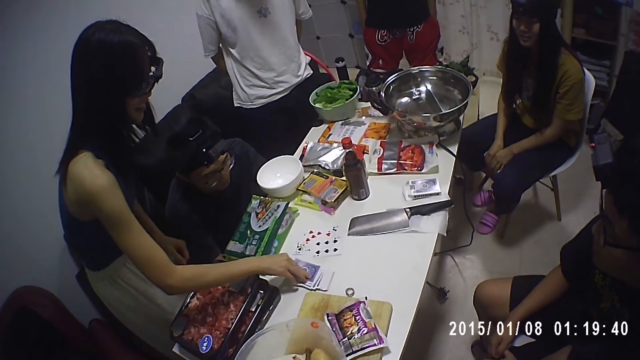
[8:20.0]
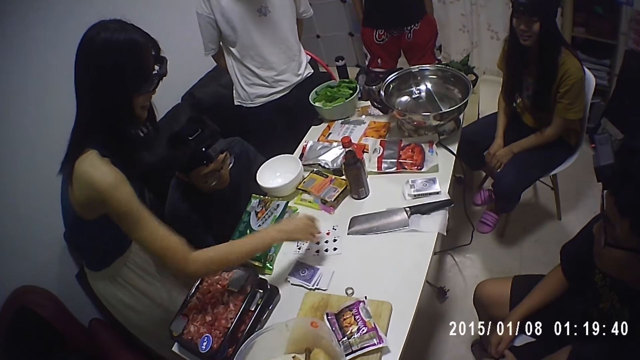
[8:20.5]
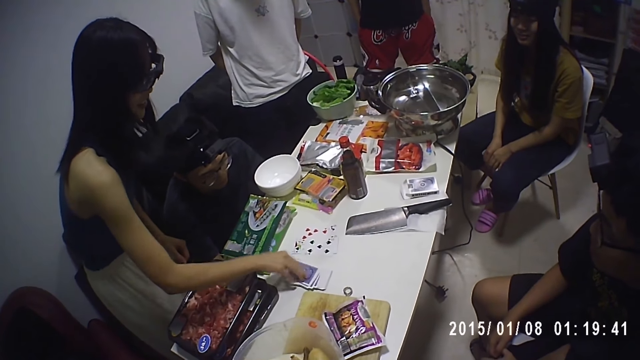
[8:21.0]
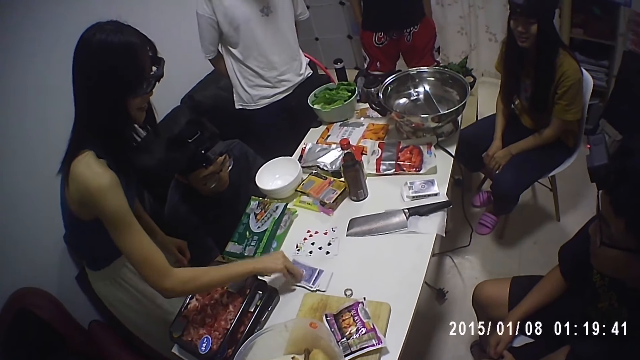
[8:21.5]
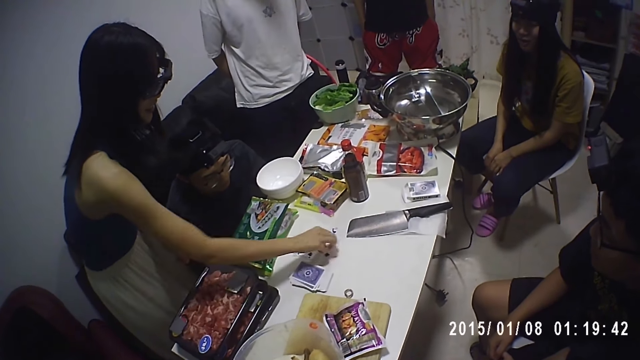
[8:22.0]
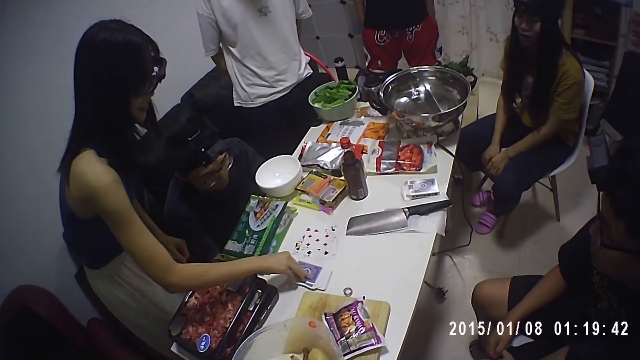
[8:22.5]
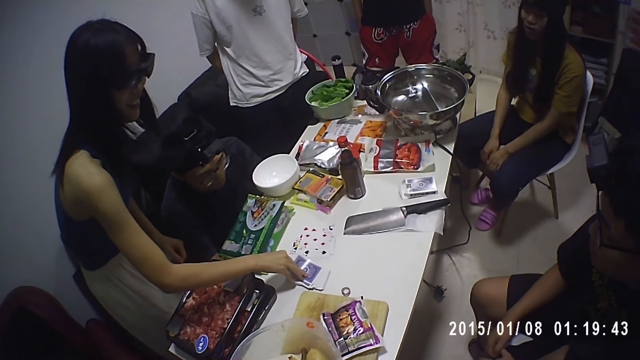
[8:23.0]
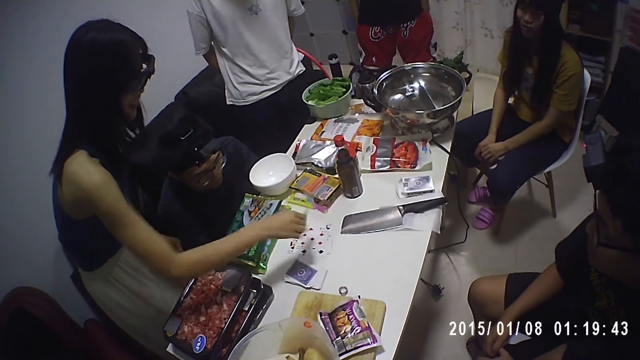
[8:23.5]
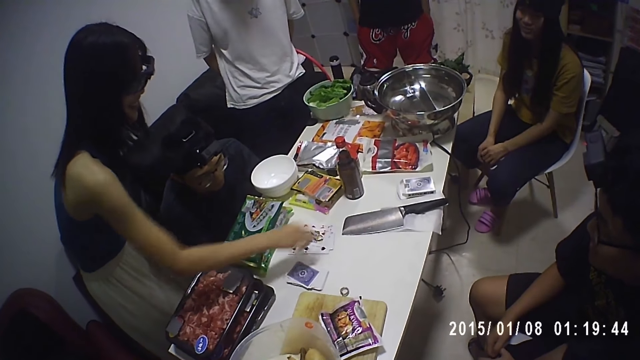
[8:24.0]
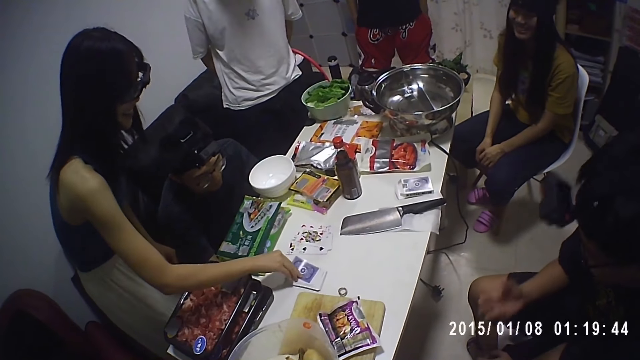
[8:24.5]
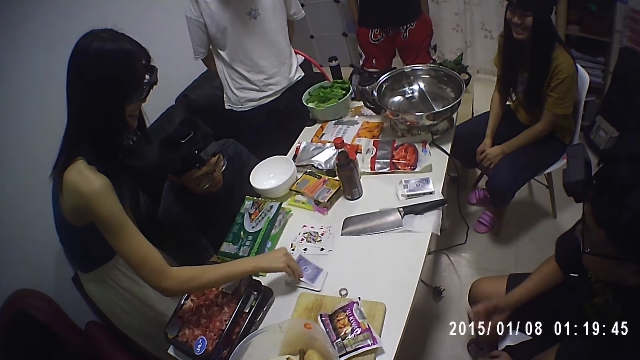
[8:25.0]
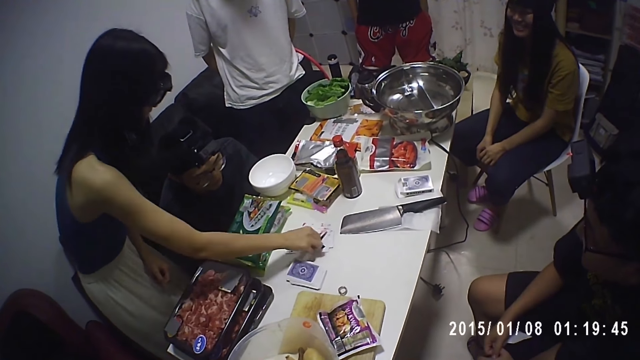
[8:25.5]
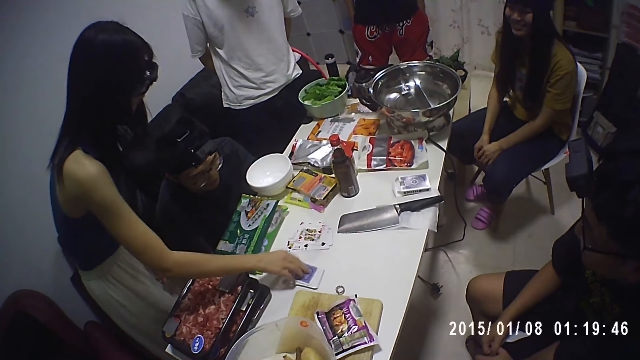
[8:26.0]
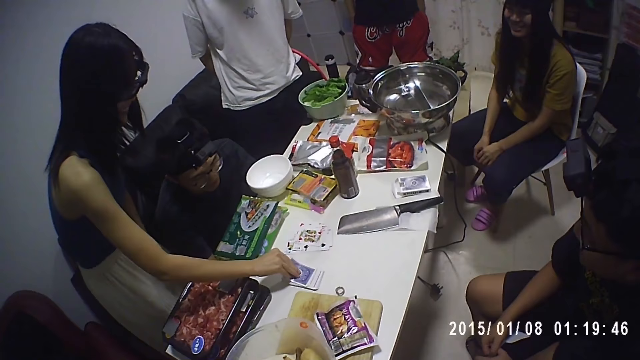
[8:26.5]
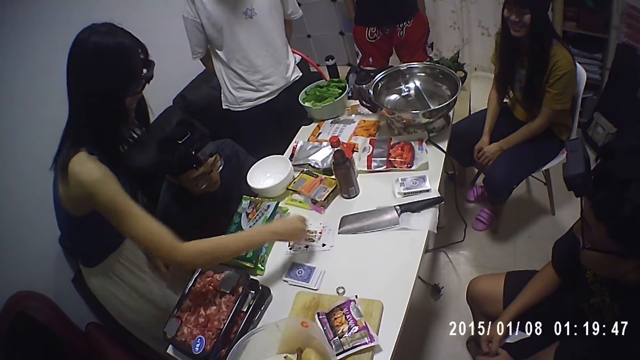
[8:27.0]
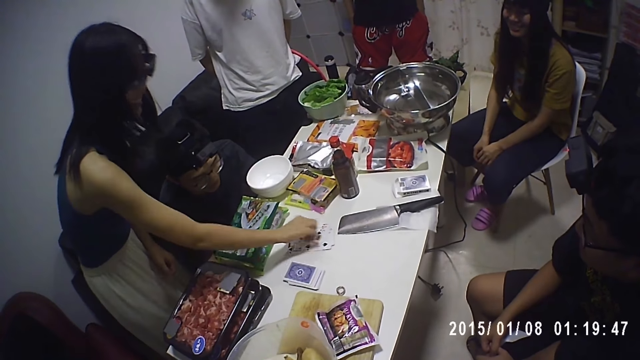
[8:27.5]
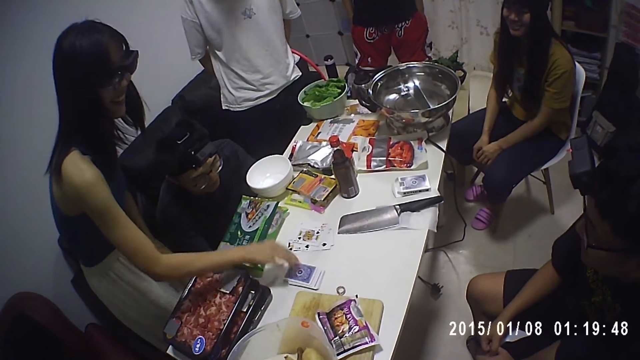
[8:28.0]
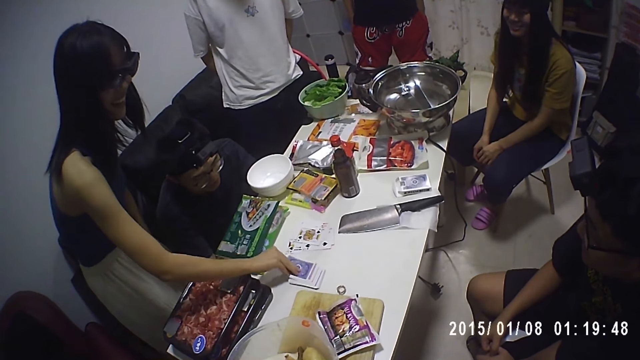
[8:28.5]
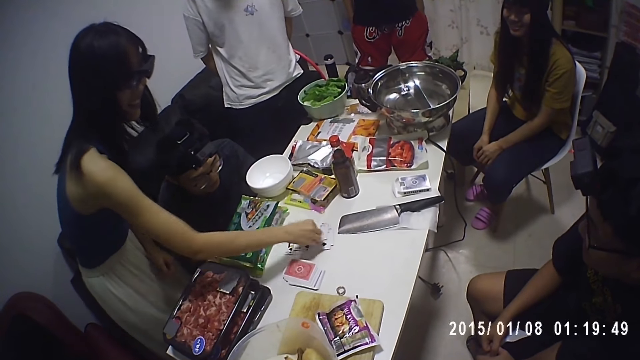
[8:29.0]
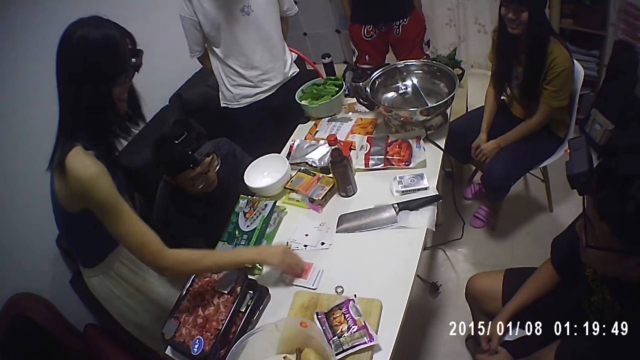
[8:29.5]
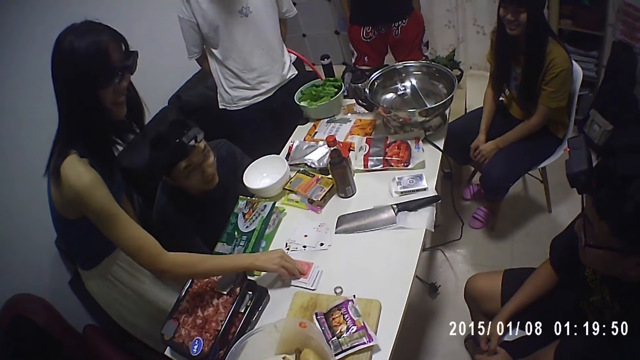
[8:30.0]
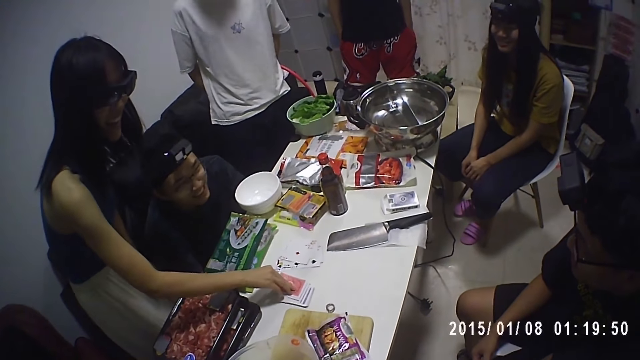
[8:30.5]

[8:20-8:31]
The man moves his fingers.

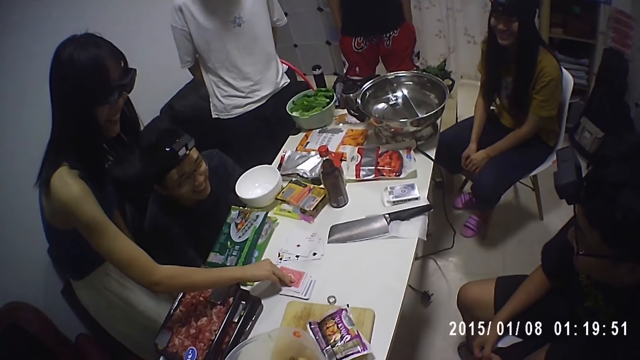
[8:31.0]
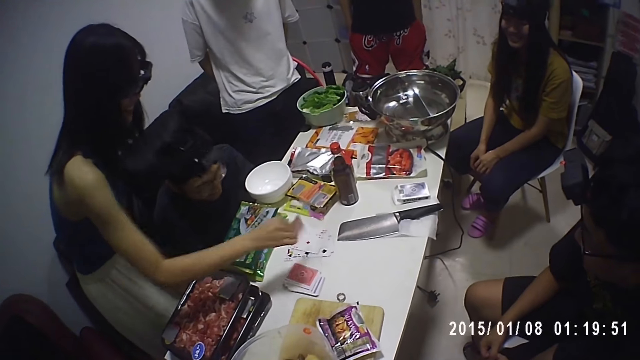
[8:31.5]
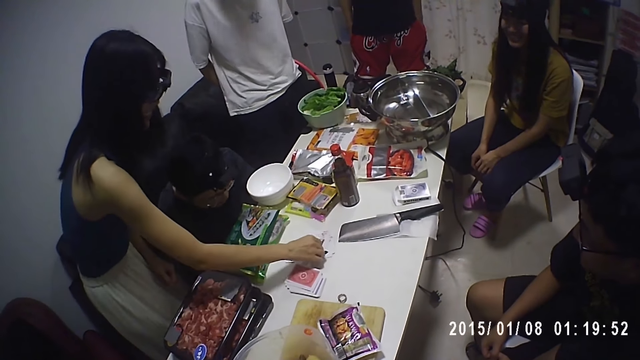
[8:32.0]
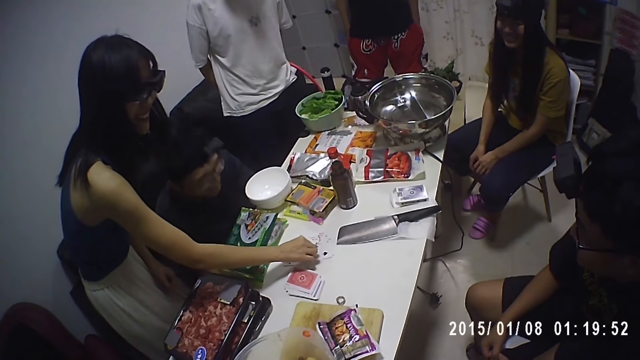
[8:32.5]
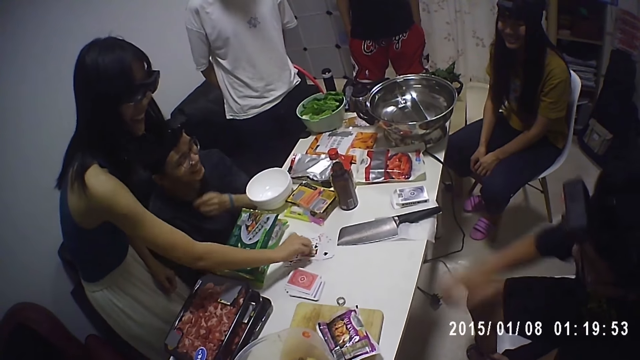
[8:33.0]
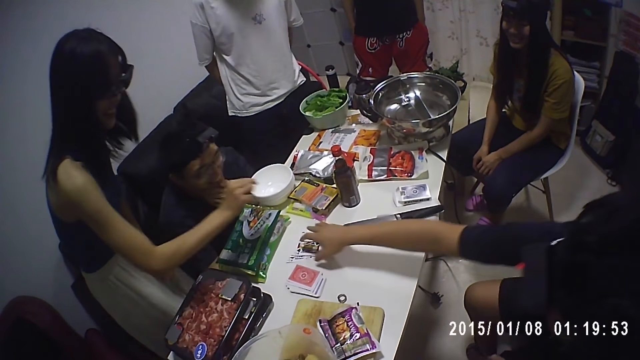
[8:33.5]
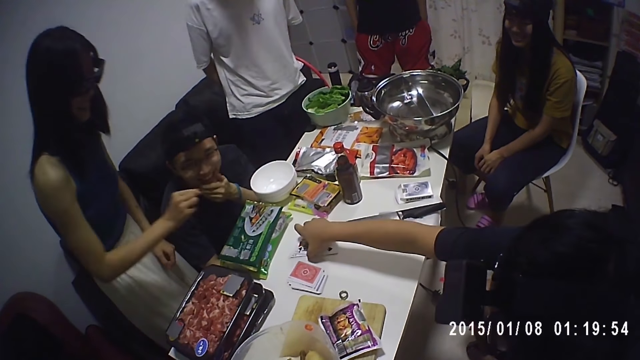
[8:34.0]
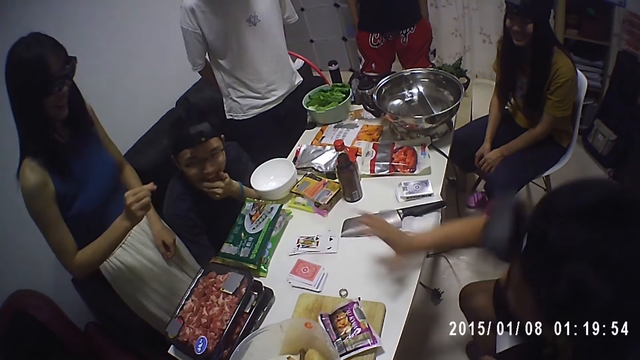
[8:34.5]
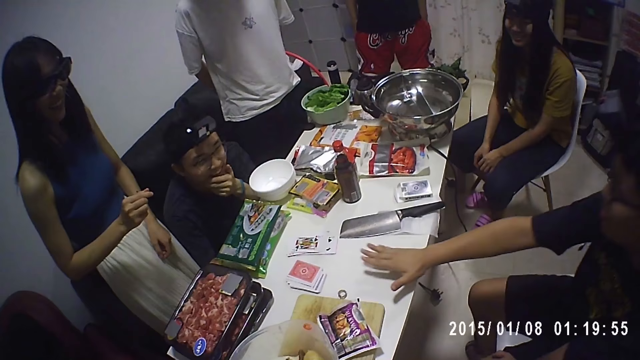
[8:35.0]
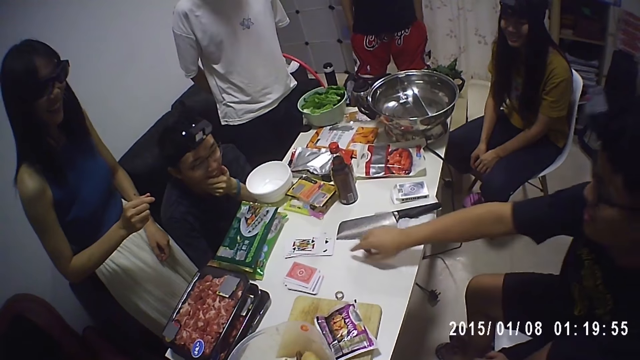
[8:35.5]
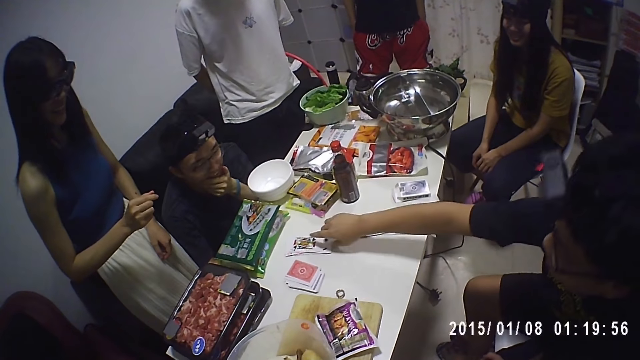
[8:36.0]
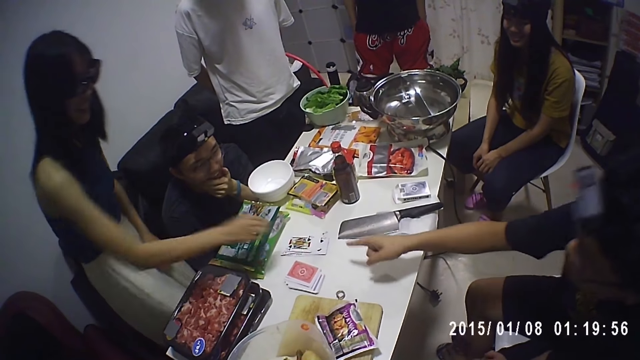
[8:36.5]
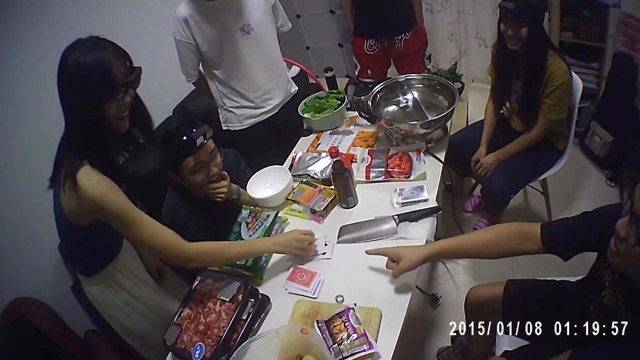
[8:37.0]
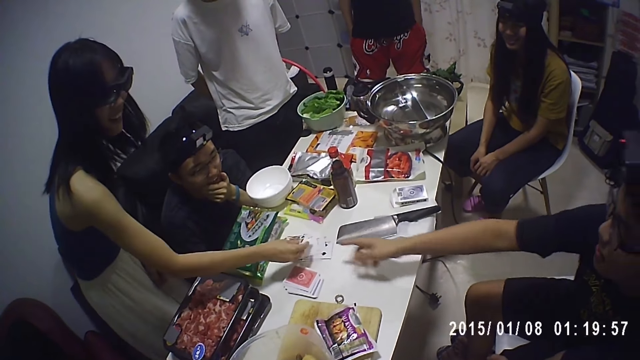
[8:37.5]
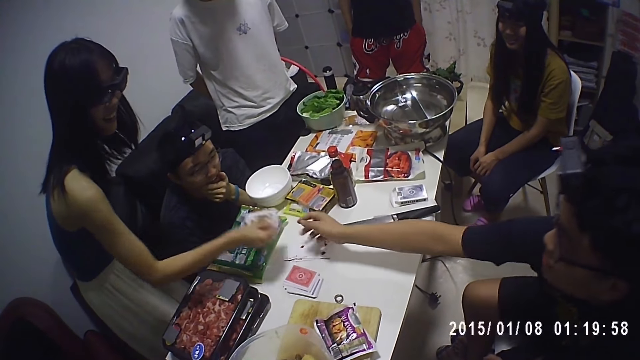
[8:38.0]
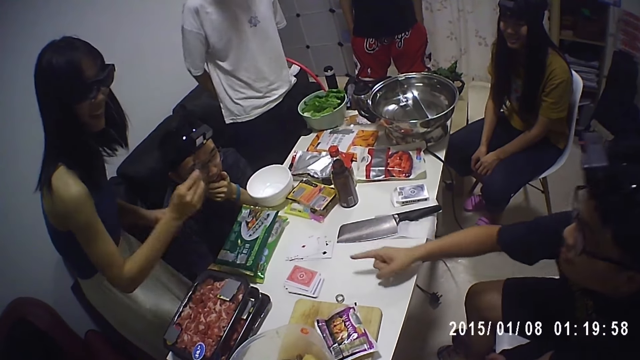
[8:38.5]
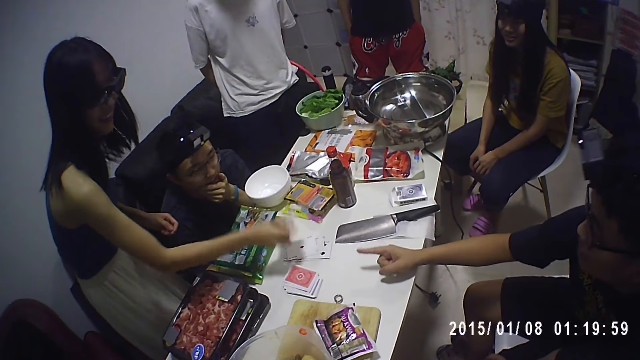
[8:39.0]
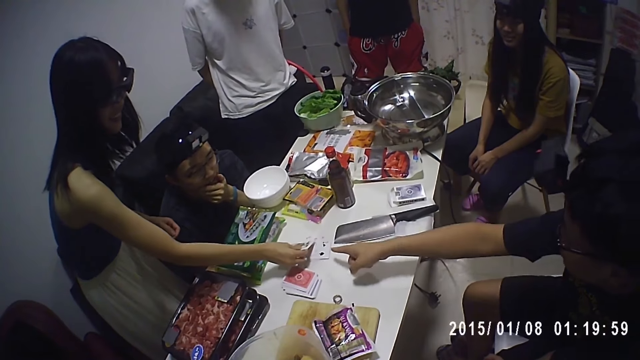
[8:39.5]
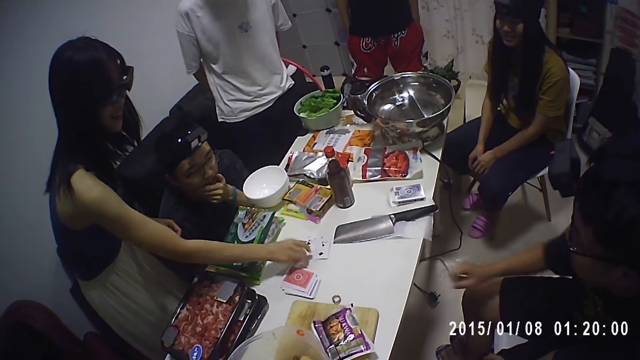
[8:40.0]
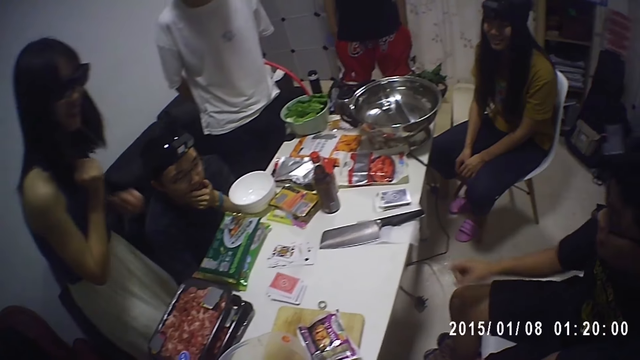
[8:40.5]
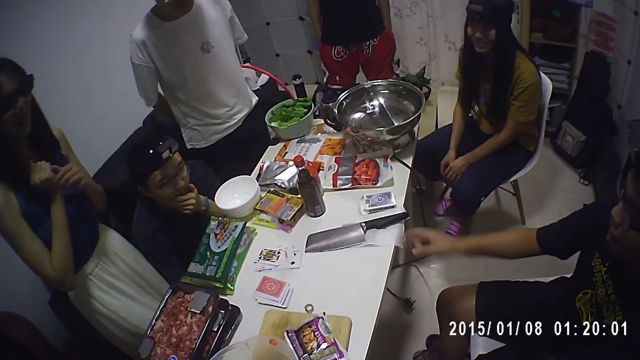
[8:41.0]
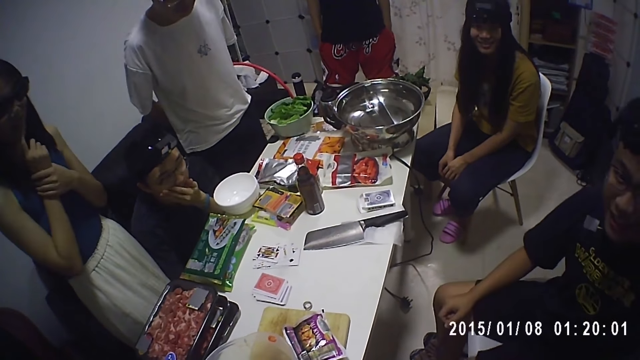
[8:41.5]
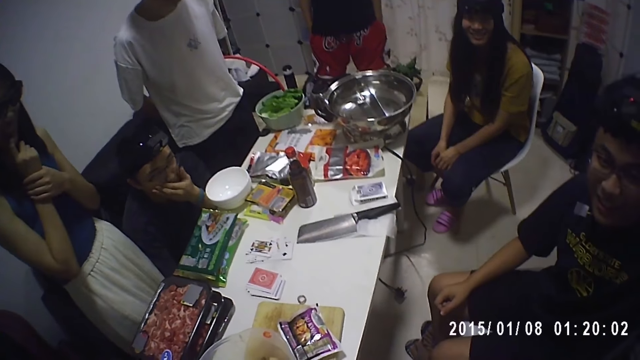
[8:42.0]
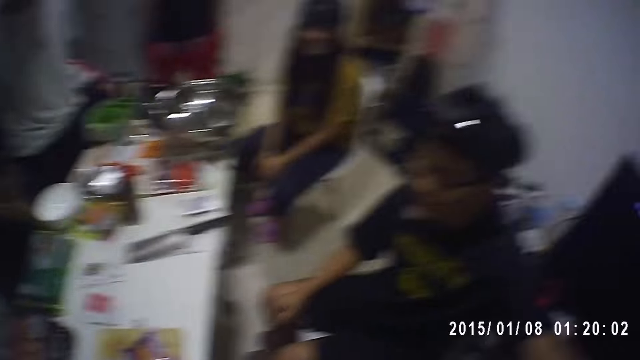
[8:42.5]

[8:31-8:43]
A person touches his chin. The man touches the cards, adjusts the cards on the table, and stretches his fingers. The woman picks up a card from the table. The woman places the card on the table. The man places his hand on his lap. The woman puts her hands together.
